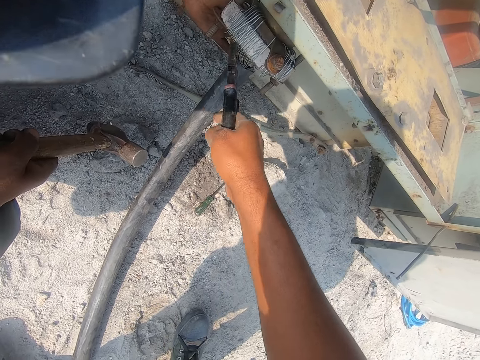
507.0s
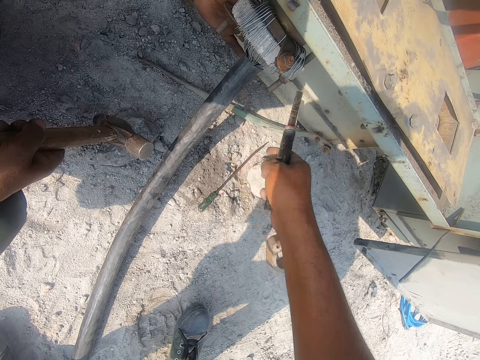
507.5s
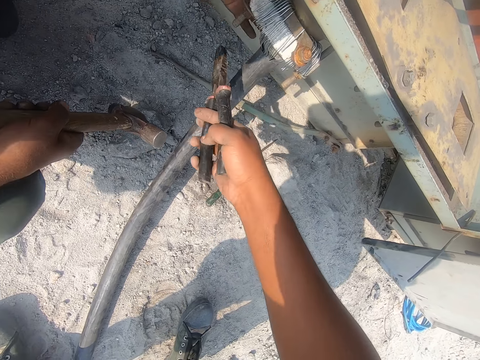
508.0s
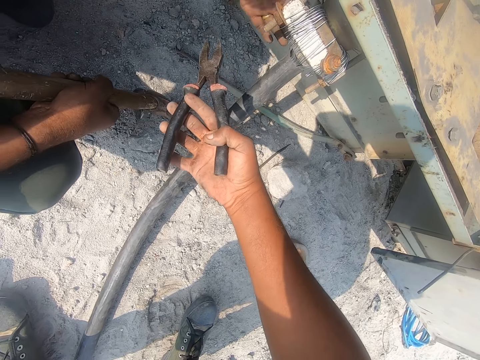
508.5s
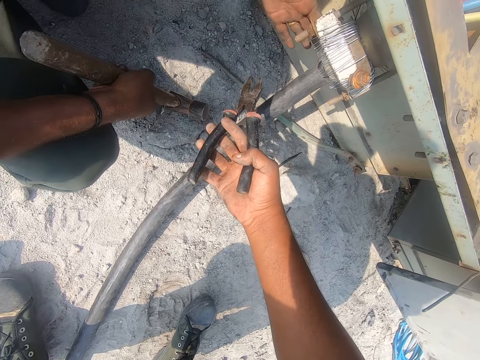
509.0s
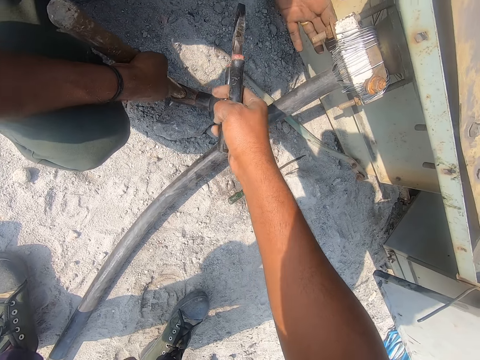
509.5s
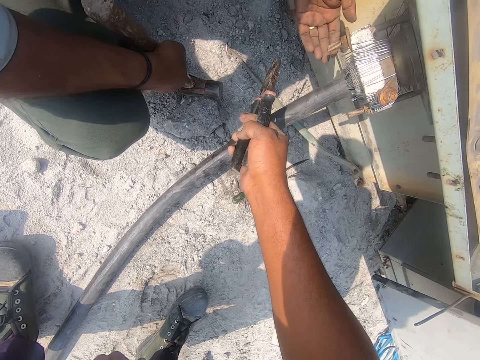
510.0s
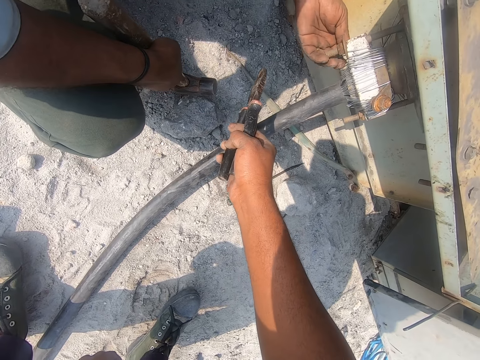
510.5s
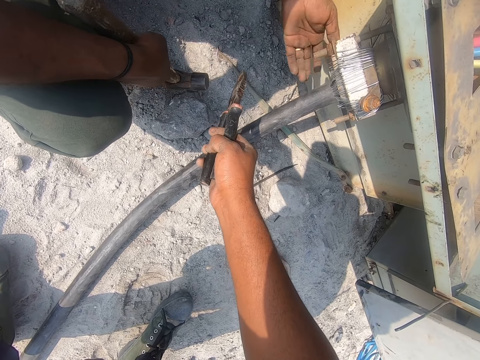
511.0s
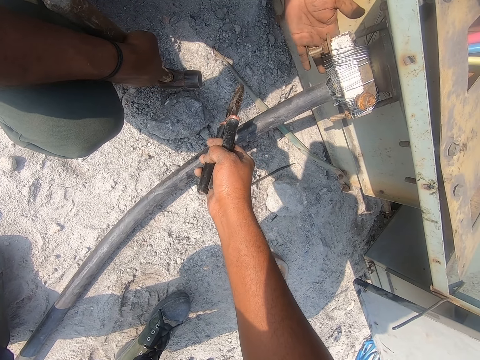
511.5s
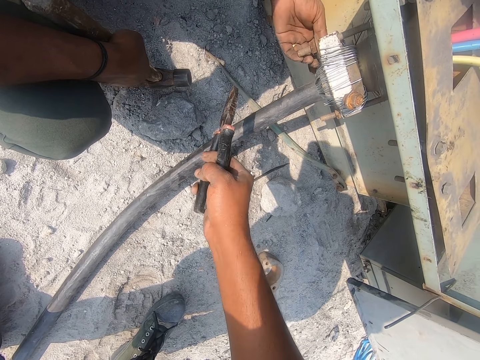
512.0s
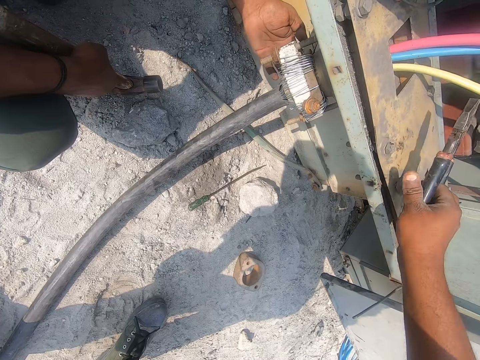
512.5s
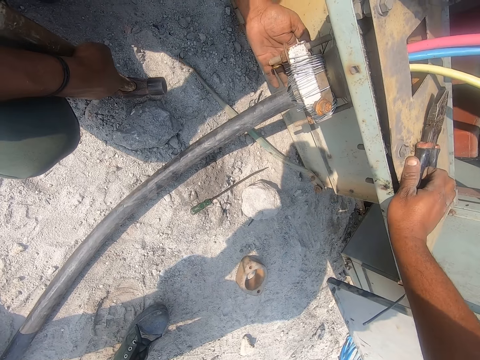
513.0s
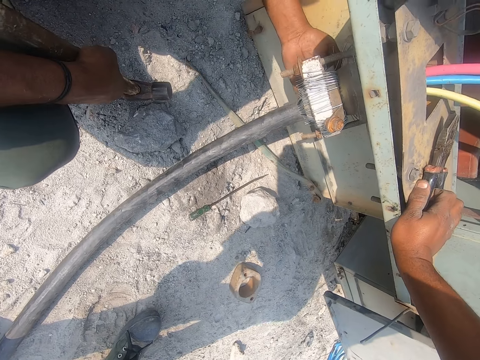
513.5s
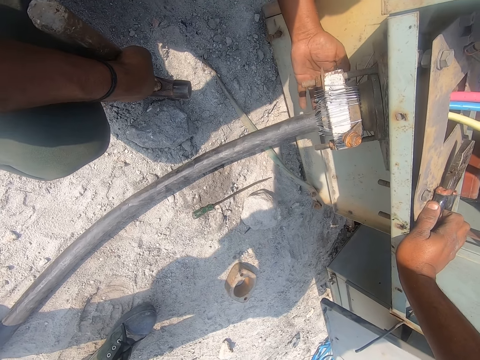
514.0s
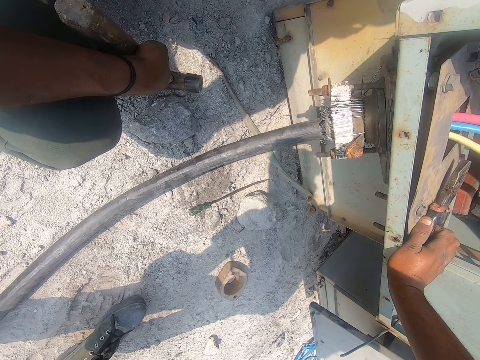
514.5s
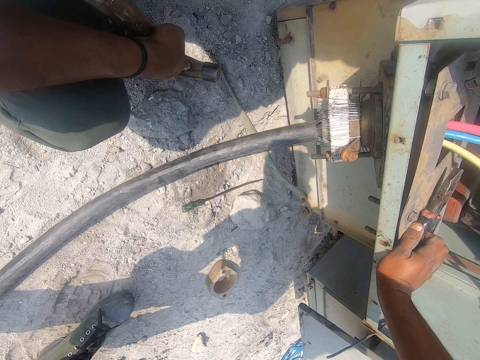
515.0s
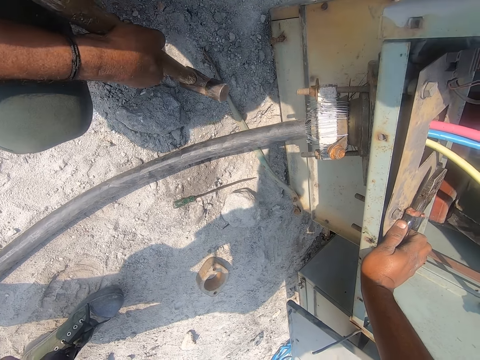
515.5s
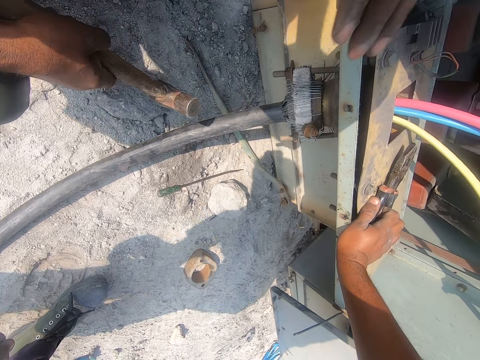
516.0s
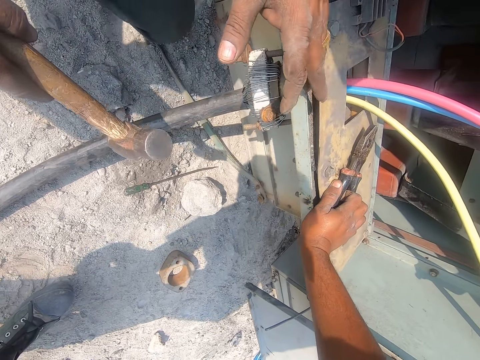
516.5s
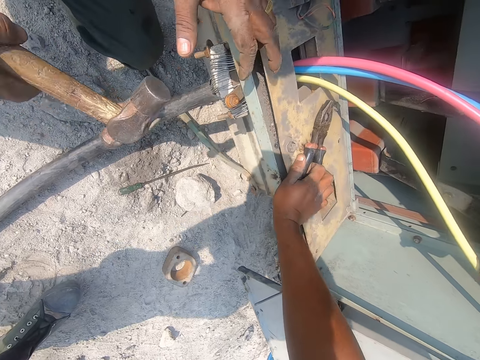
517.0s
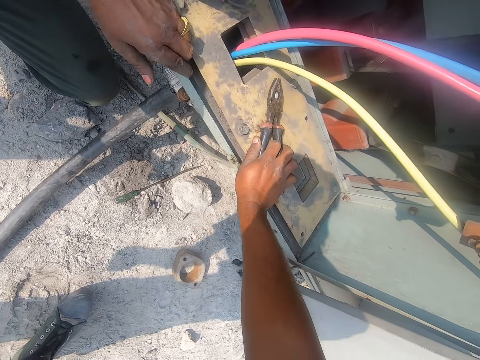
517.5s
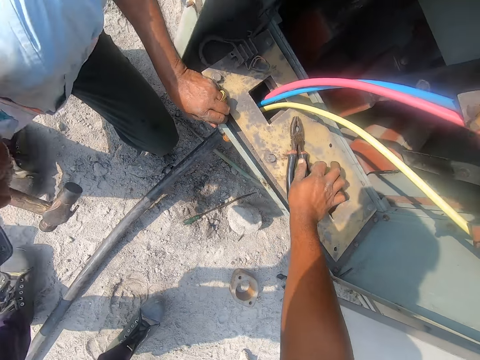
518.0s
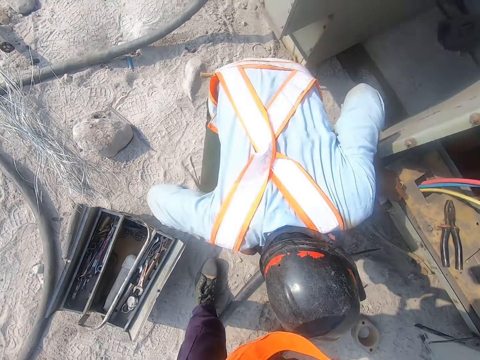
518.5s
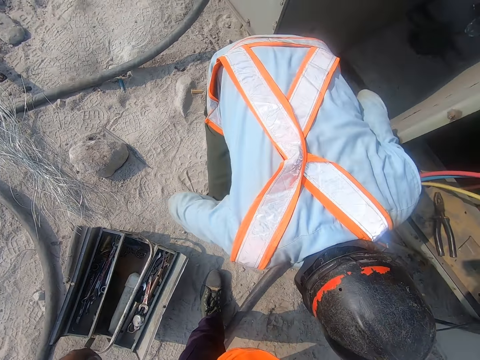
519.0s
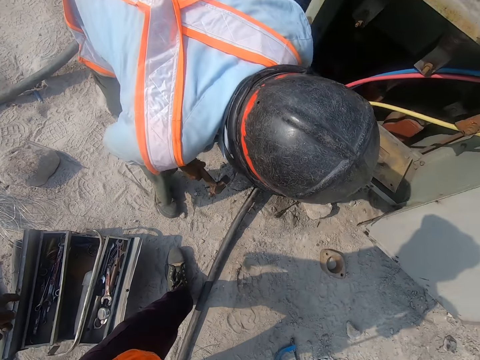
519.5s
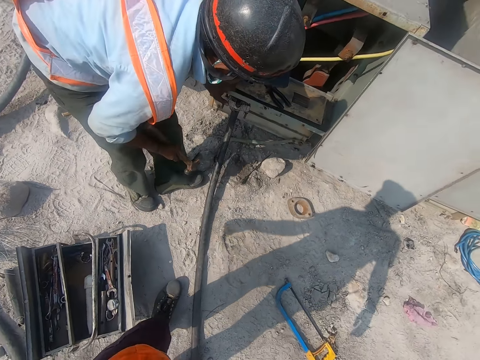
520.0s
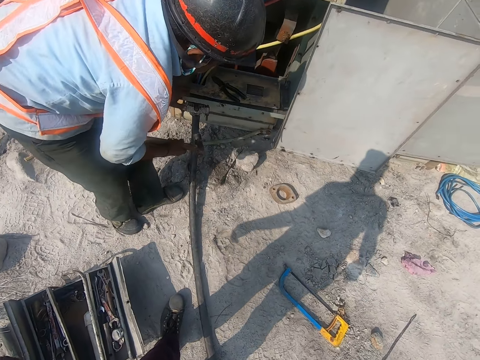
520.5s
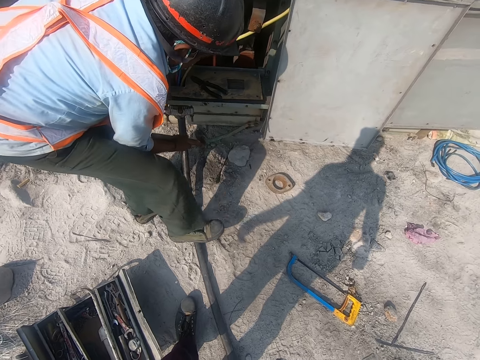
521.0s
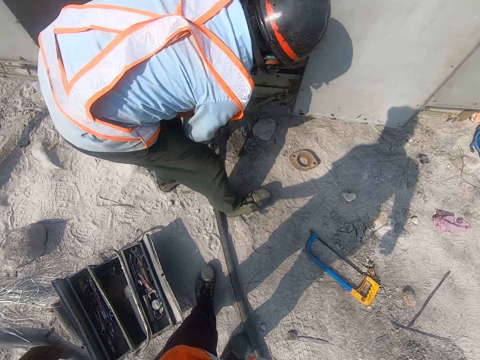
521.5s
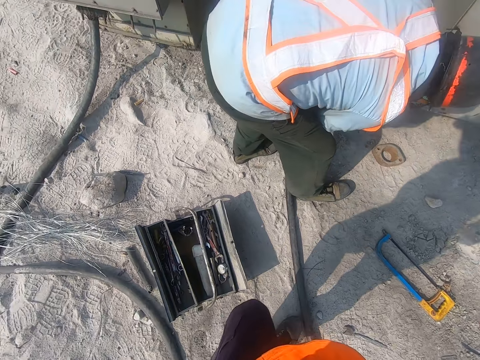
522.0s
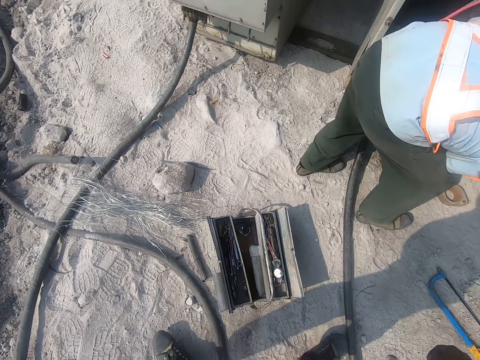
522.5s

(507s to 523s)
The camera wearer communicates to a man. The man confirms the structure. The camera wearer rests his right hand. He removes his right hand from the plier. The man stands up.

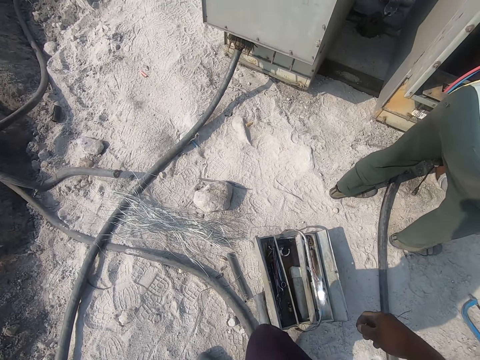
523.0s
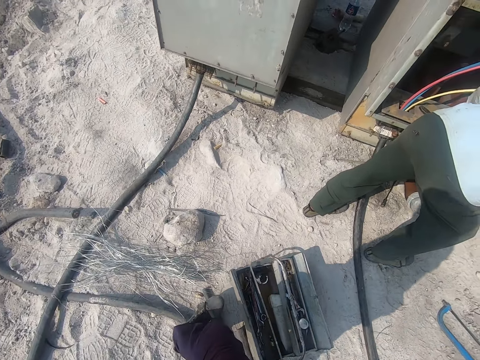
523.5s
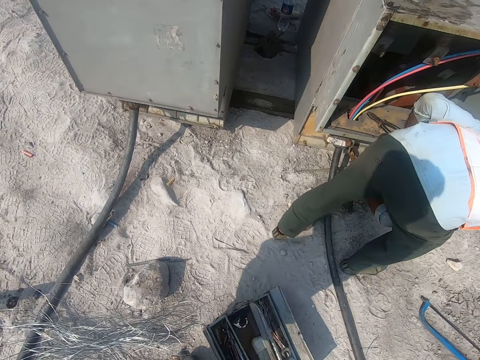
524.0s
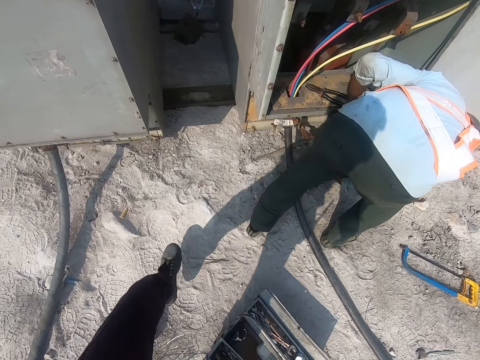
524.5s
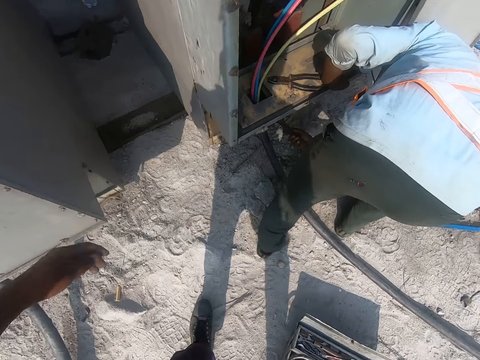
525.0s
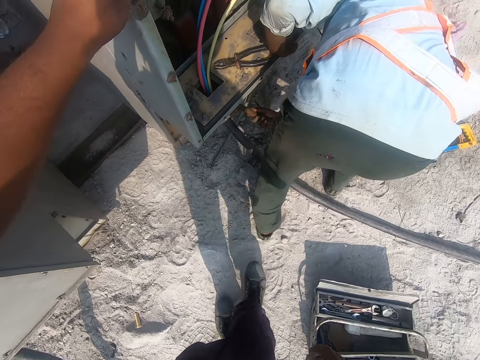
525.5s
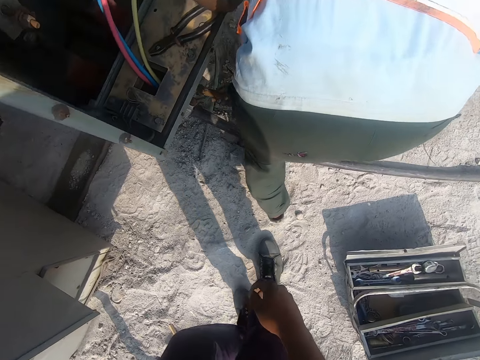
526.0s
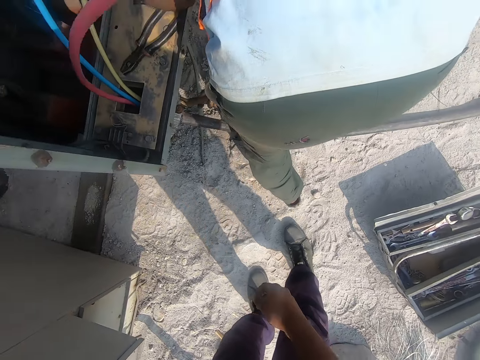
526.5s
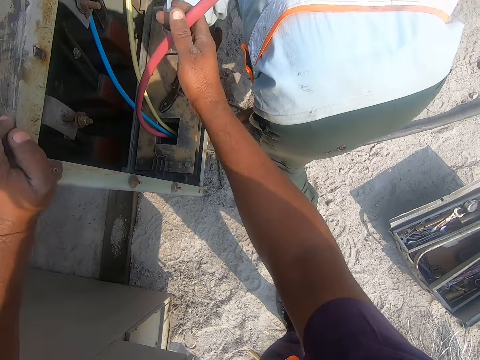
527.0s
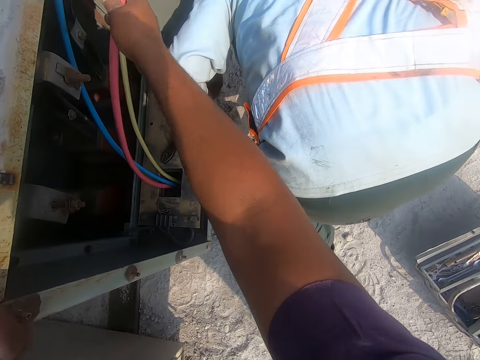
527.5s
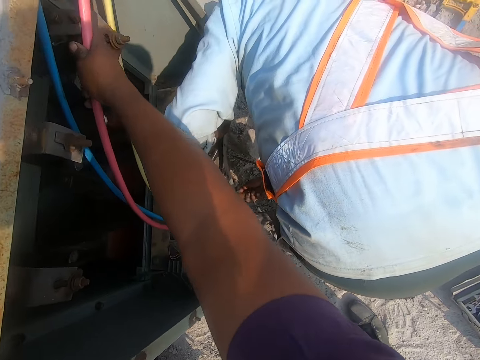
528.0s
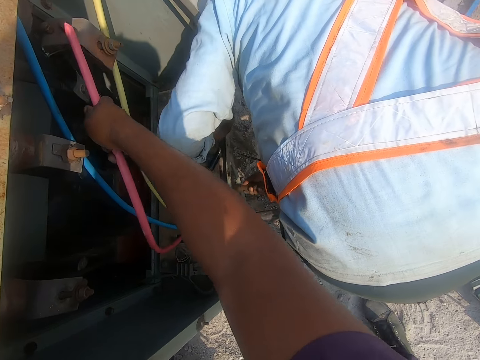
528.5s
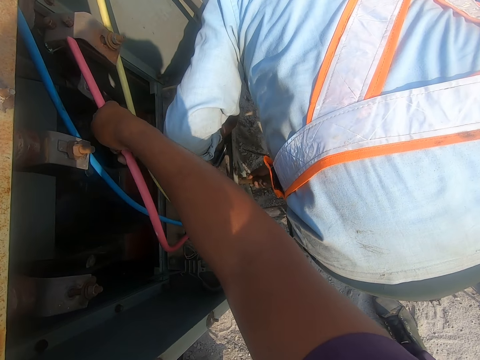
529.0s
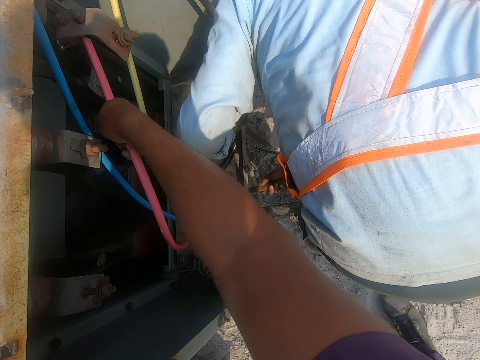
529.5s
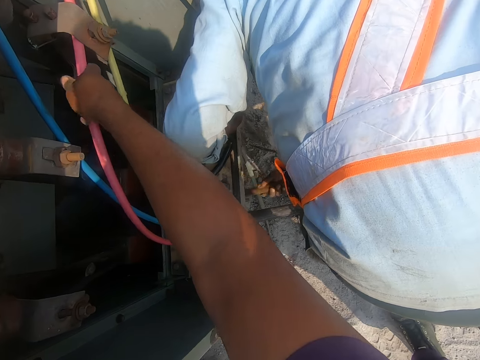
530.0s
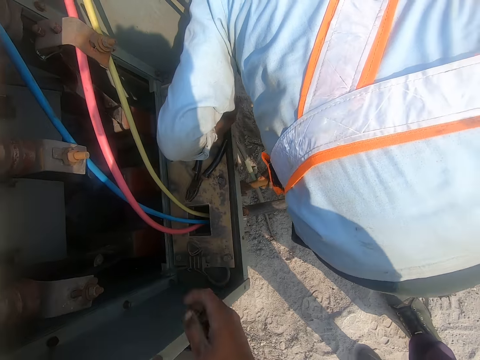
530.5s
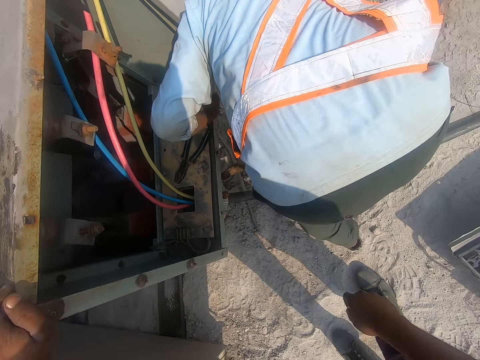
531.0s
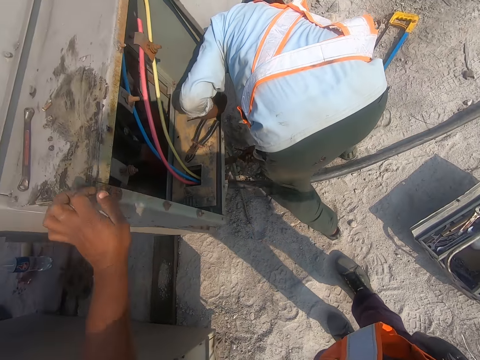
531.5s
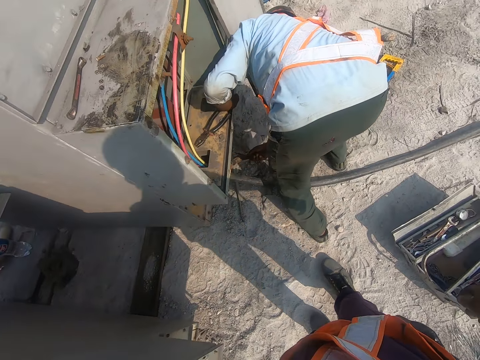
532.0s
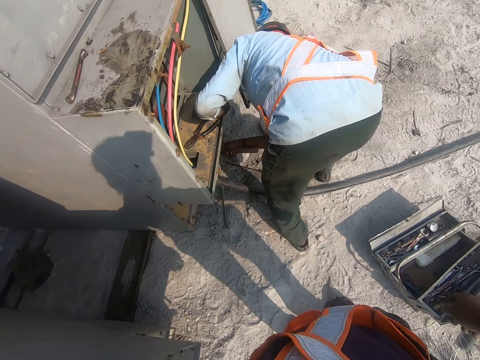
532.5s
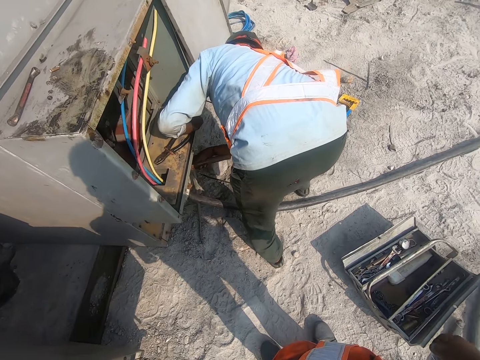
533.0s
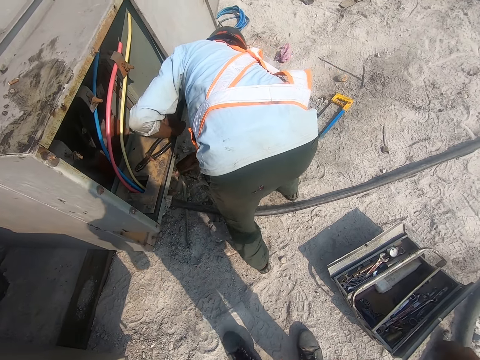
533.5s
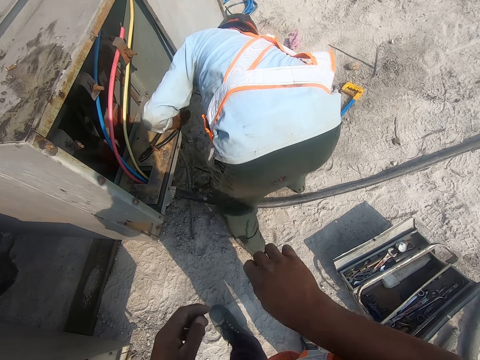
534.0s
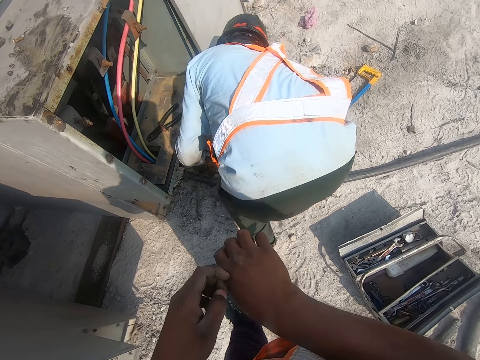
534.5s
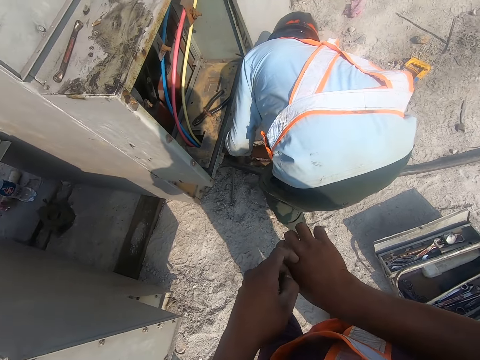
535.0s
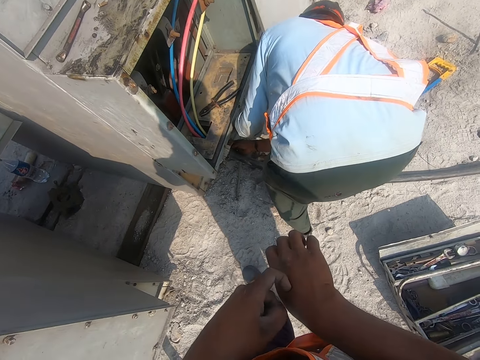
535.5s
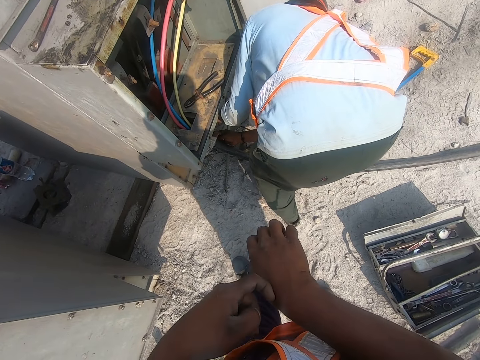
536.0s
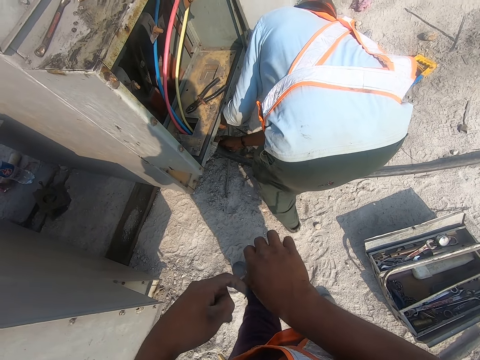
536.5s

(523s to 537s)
The camera wearer walks around. A man hits a structure with the hammer. The camera wearer holds the cable with his right hand. The man hits the structure with the hammer. The camera wearer fixes the cable on the structure with his right hand. He scratches his hands.
